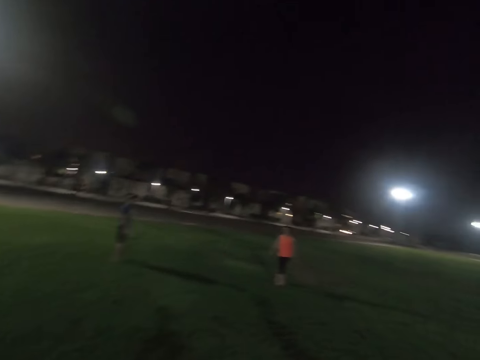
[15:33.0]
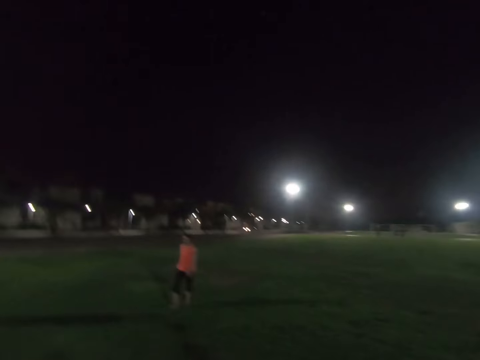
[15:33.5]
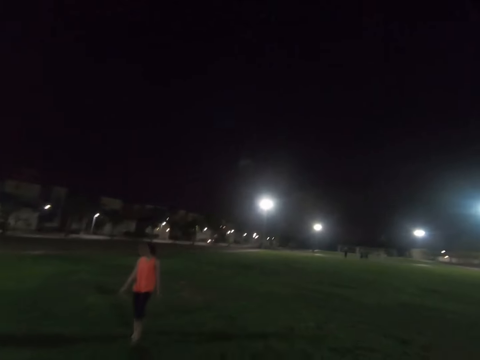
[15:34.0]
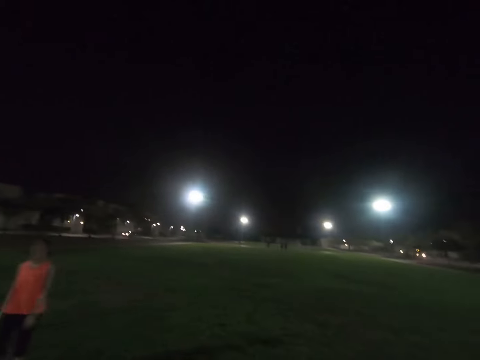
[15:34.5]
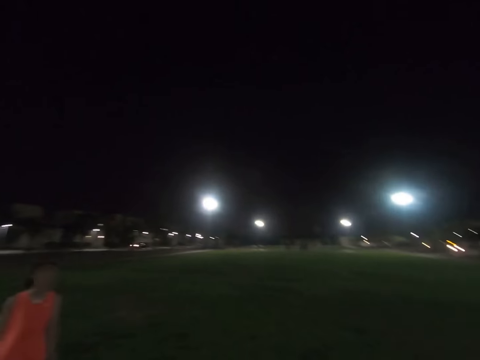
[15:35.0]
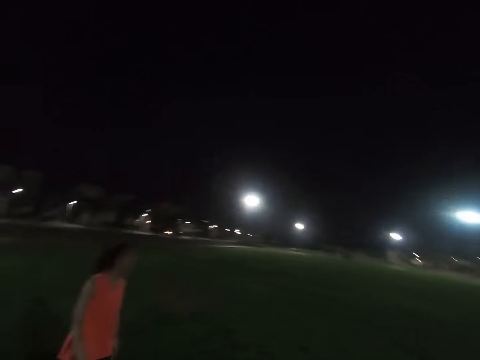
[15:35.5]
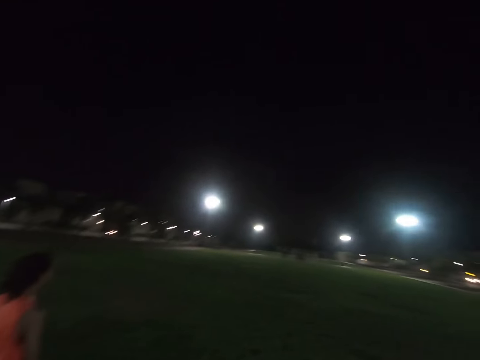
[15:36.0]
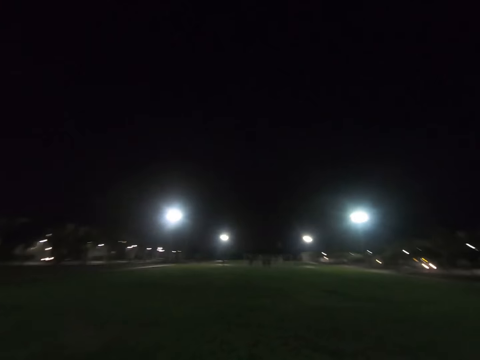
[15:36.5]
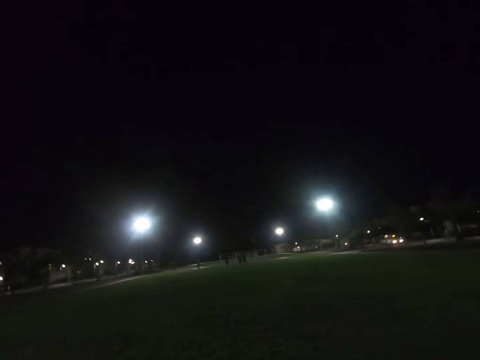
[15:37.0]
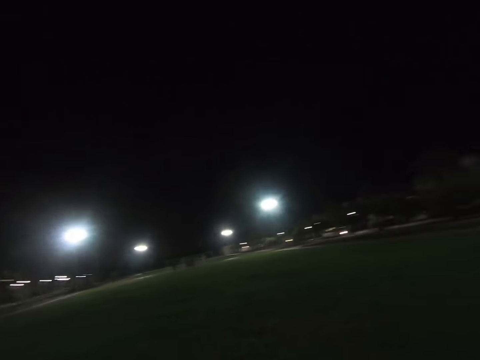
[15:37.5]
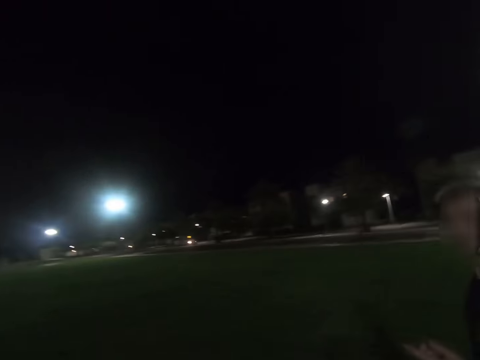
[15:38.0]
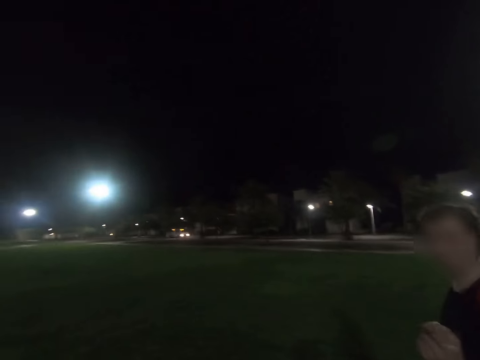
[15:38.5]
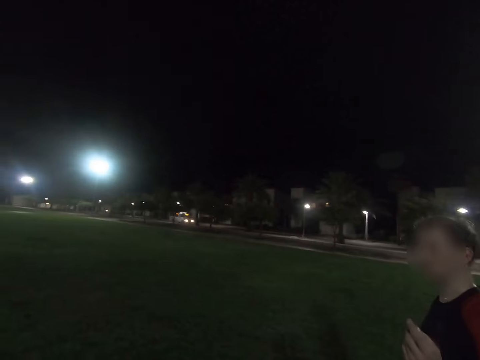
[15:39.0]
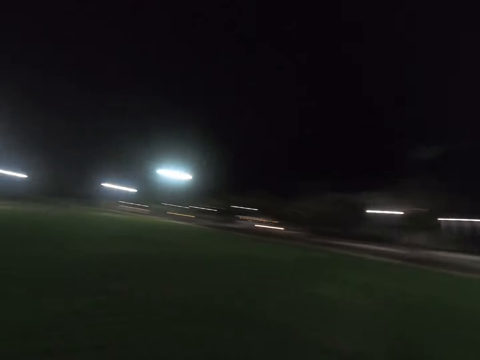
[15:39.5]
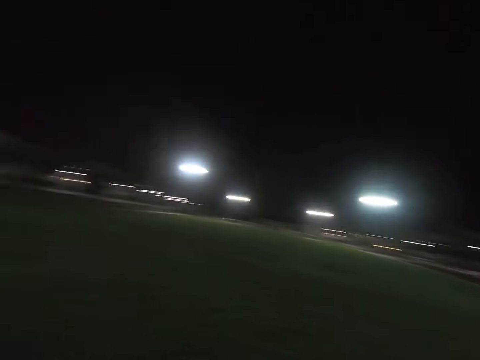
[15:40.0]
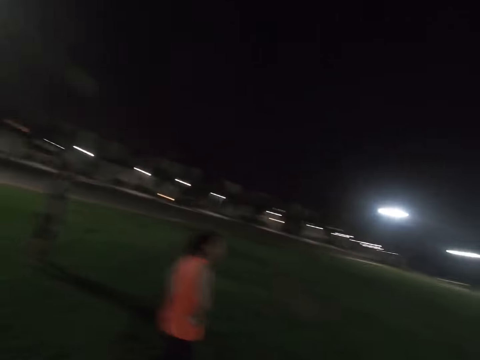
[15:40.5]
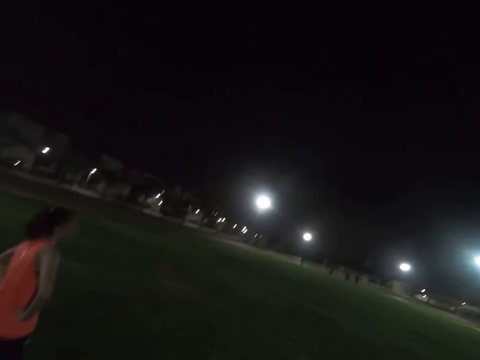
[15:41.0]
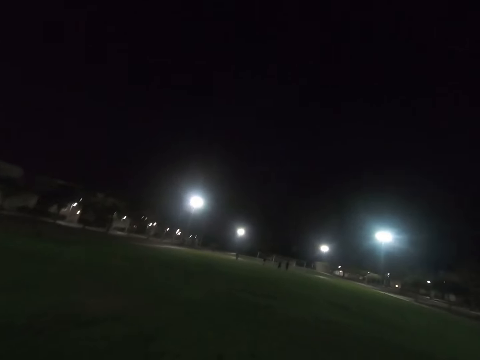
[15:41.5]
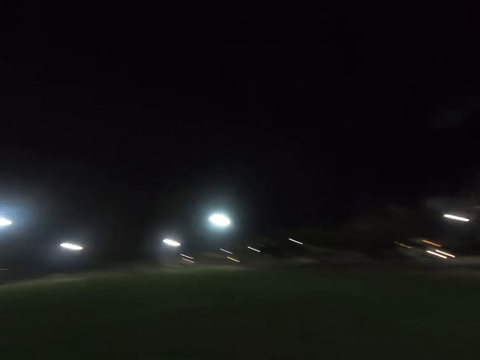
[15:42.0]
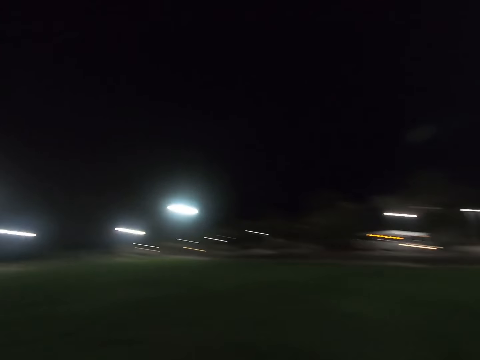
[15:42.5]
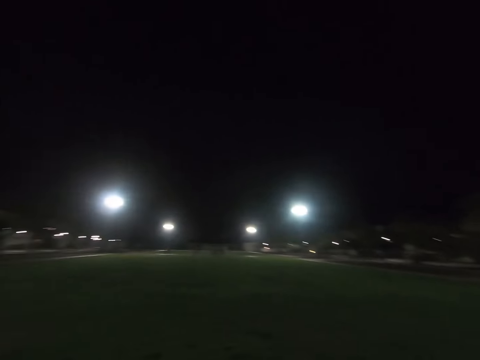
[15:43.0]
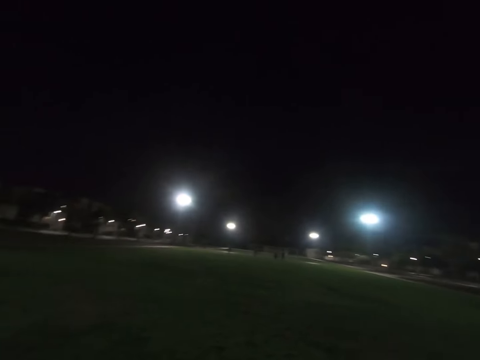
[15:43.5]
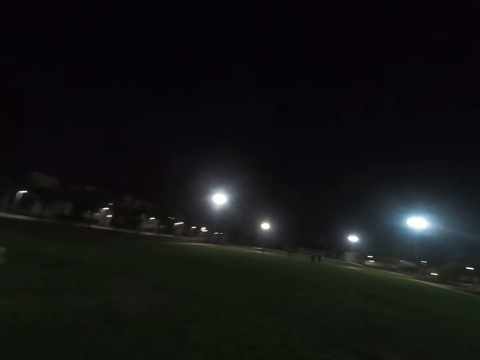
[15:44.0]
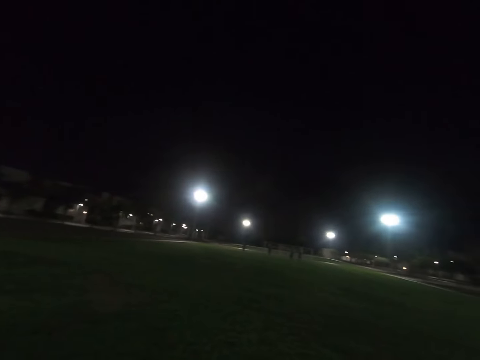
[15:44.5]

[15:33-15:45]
A lady walks around the field. A man stands in the field. The lady stands in the field.

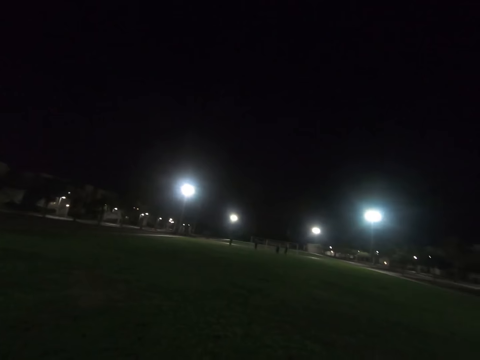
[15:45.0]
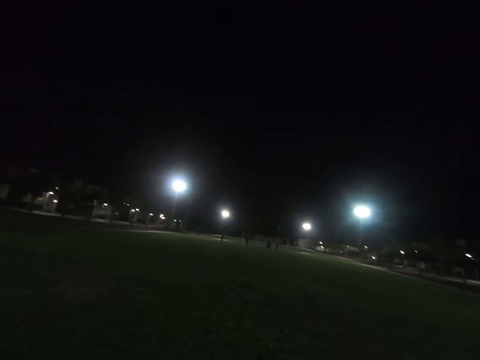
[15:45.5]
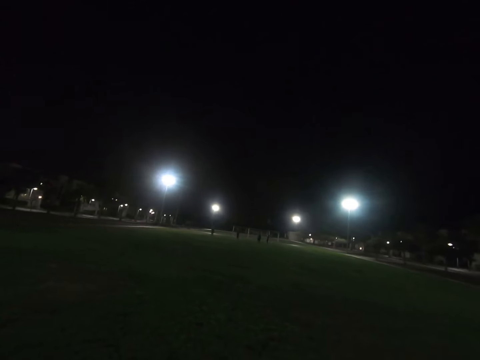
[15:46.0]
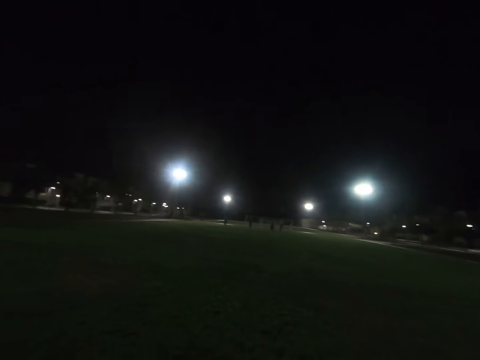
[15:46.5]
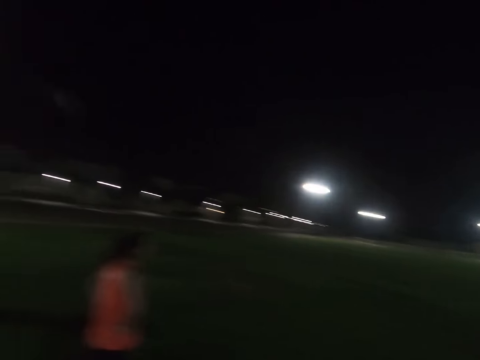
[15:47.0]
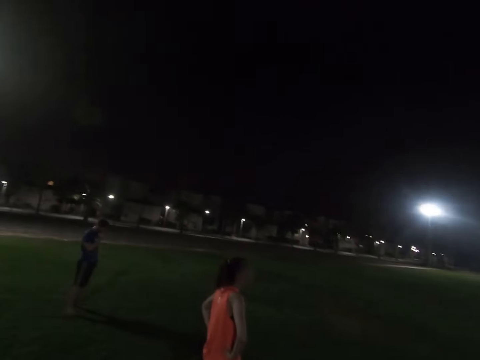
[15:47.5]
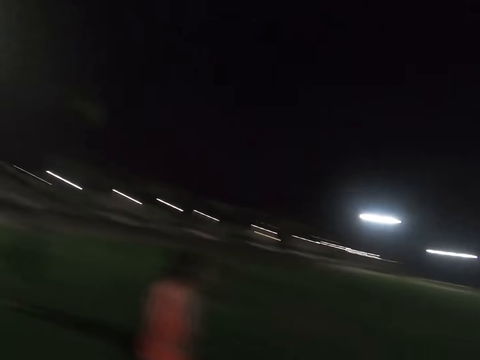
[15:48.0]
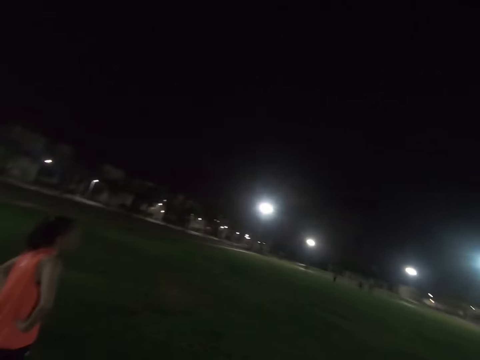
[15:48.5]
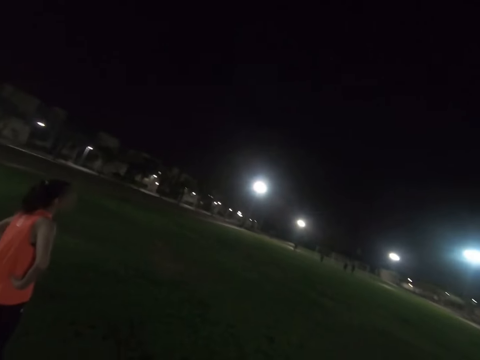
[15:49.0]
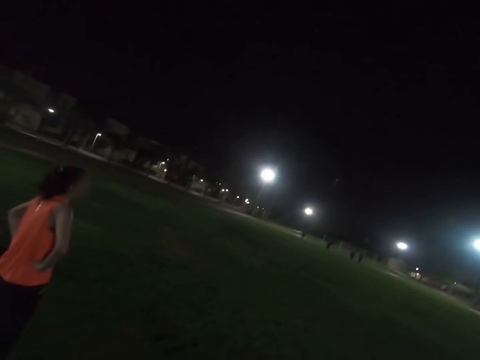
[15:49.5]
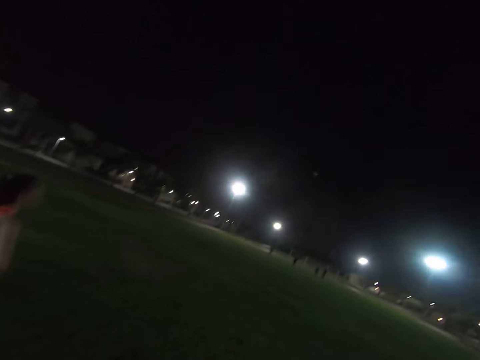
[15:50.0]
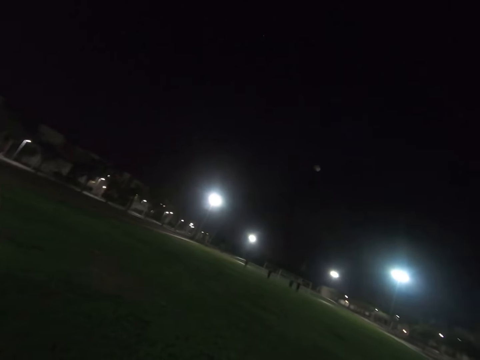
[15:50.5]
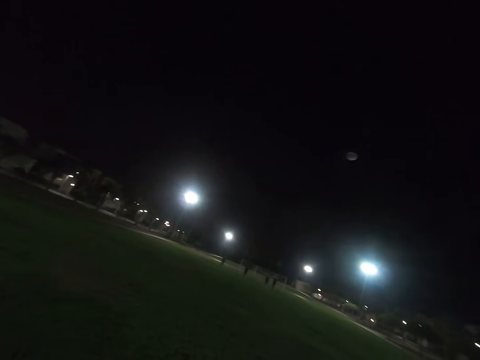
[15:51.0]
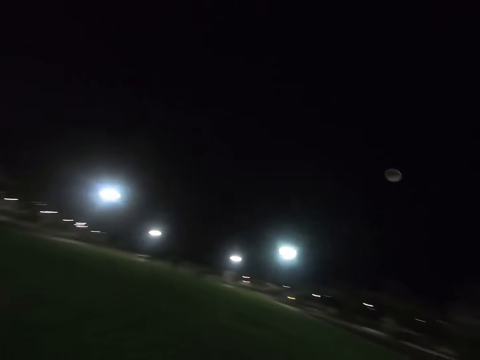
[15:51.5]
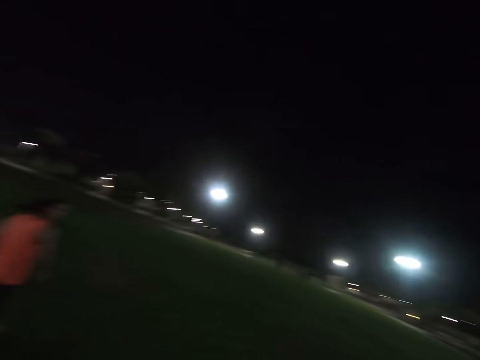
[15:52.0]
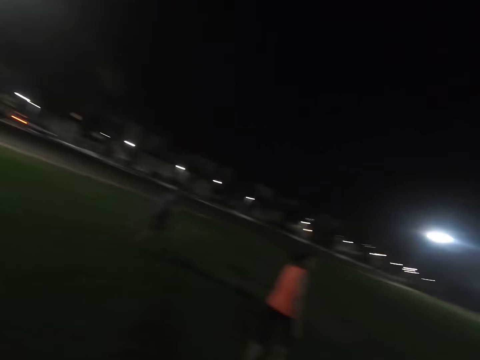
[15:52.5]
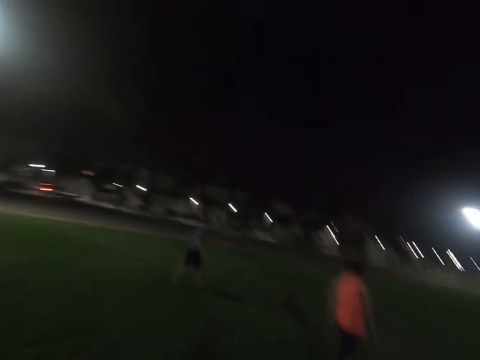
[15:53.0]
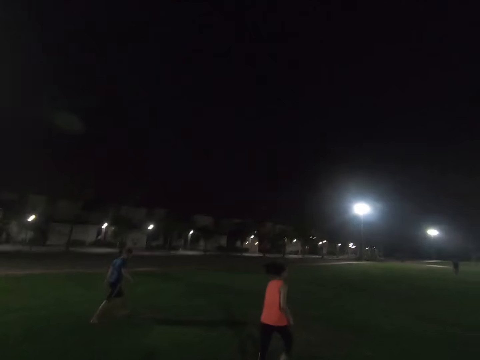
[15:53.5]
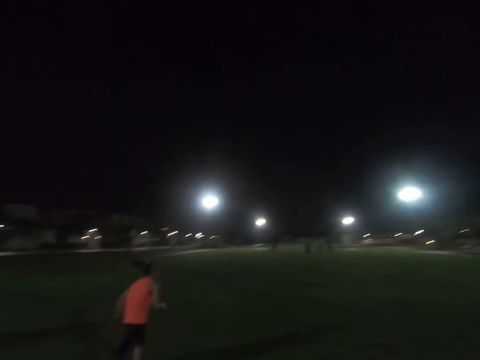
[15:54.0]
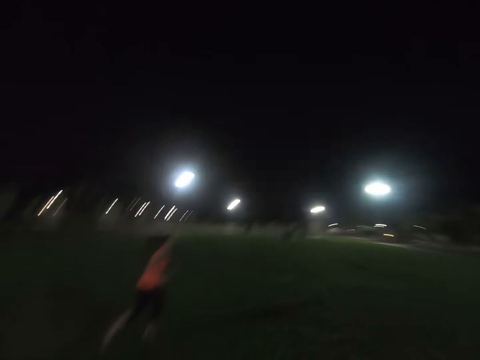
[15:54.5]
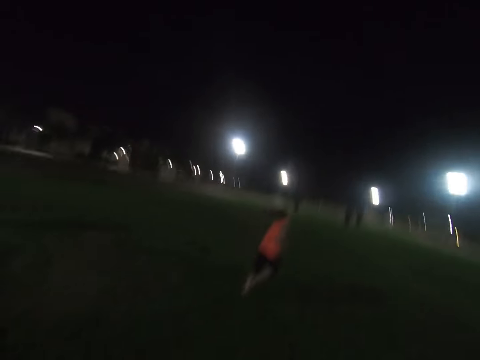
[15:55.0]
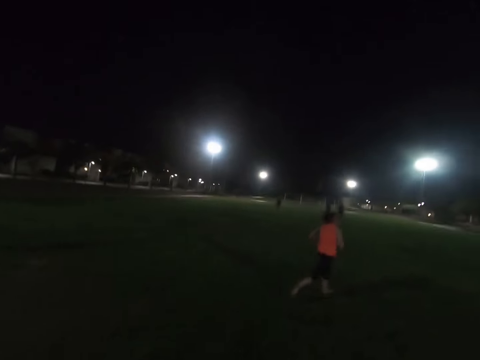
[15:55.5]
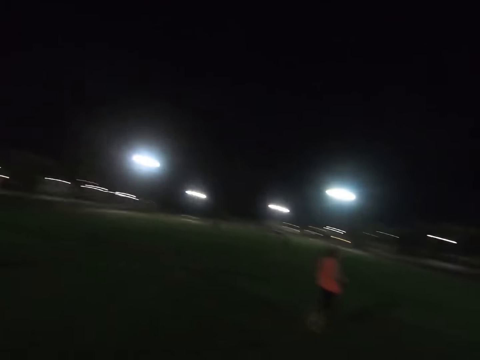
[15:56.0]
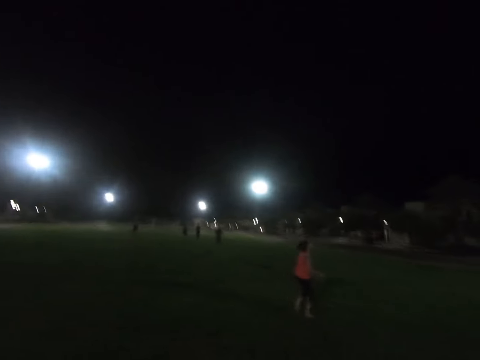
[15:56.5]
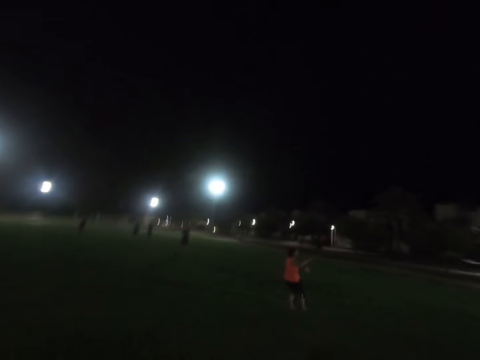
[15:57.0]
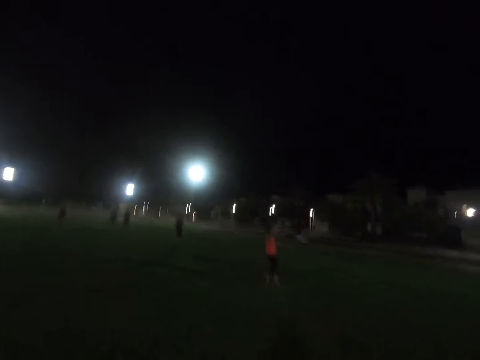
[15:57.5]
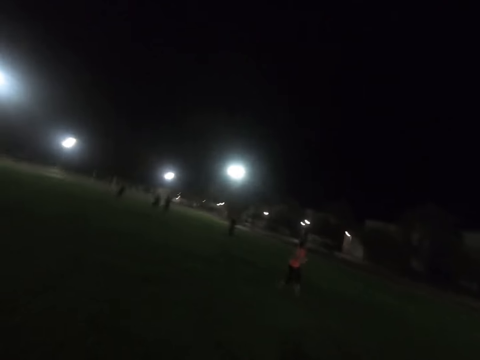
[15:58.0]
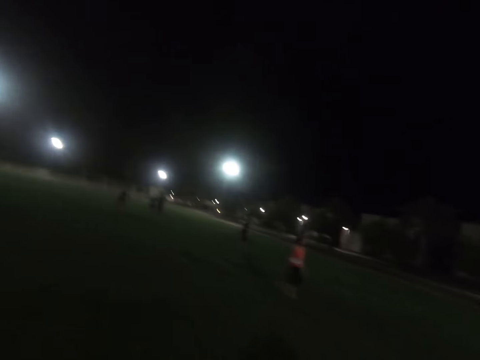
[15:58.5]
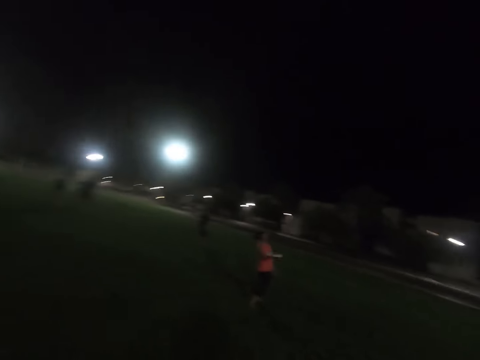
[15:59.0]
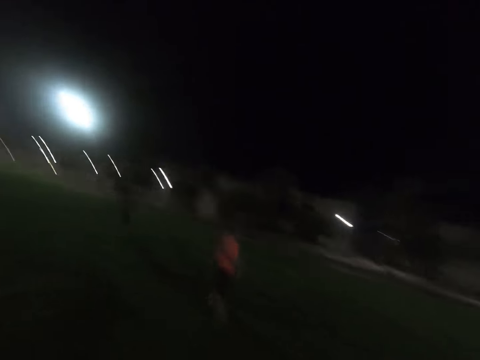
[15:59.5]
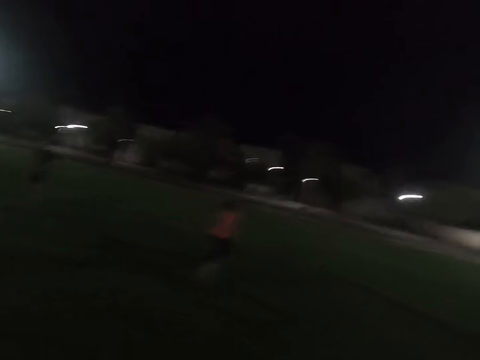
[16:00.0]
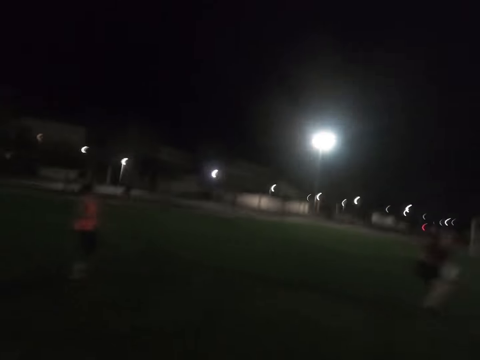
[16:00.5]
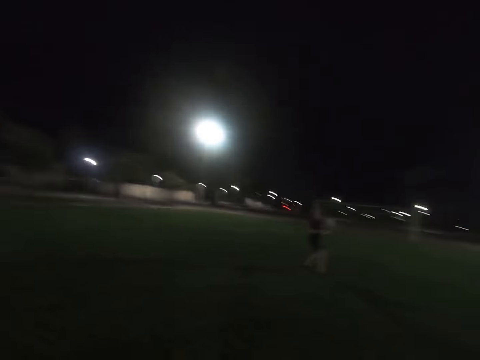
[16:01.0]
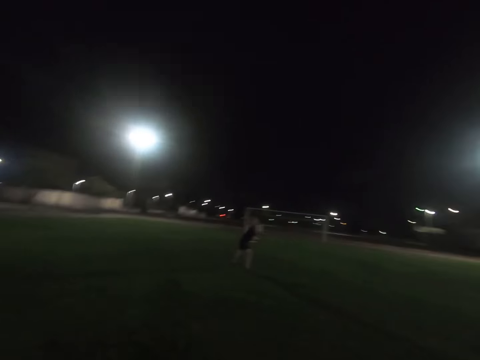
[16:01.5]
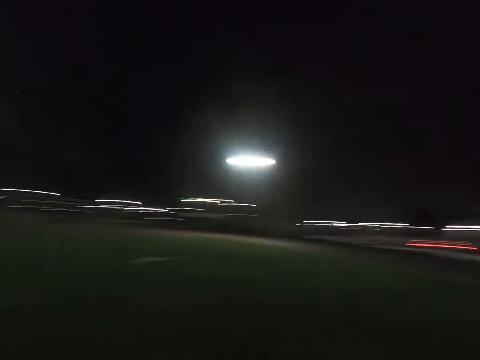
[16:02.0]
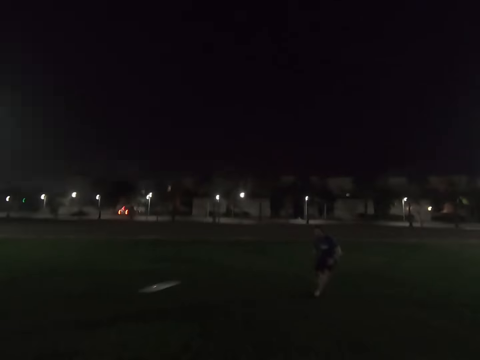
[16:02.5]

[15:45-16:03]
A lady stands in the field. The lady runs around the field and catches the frisbee disc. The camera wearer looks around. The lady throws the frisbee disc. A man throws the frisbee disc.
